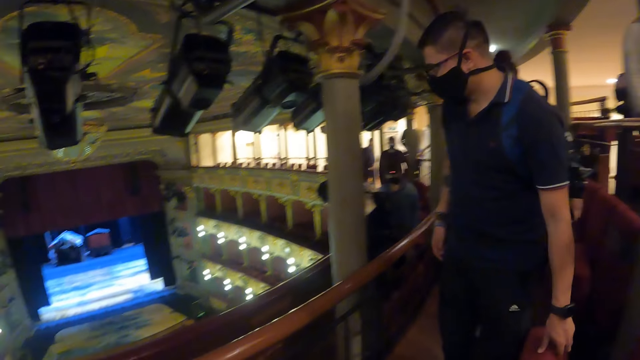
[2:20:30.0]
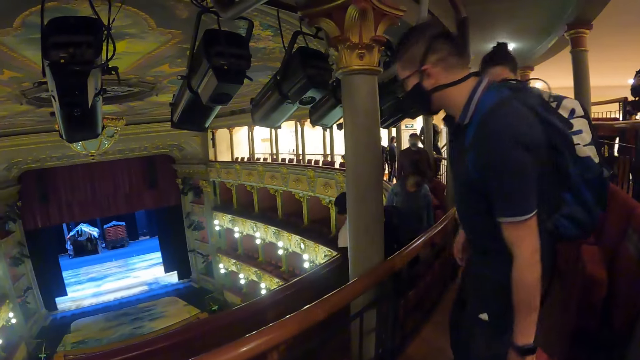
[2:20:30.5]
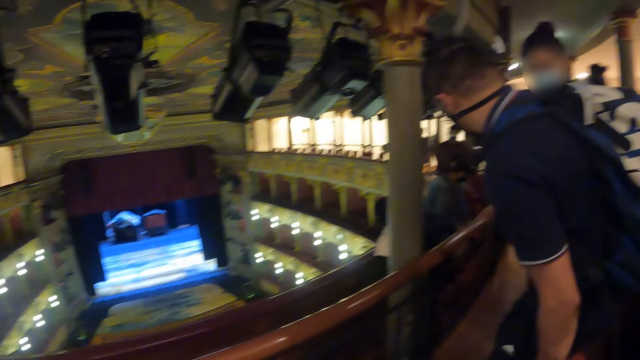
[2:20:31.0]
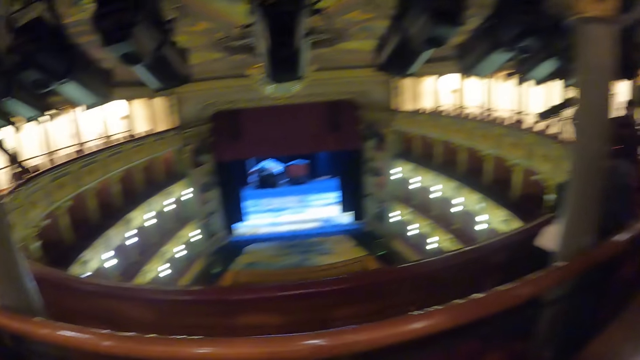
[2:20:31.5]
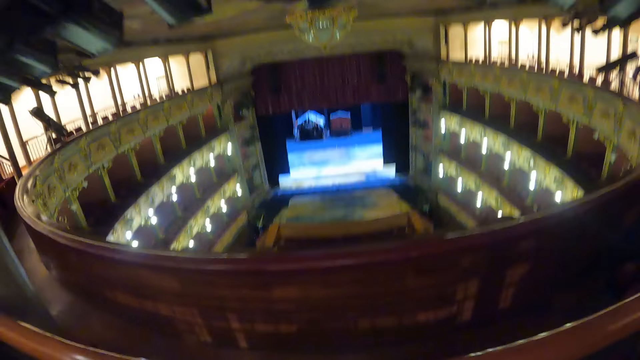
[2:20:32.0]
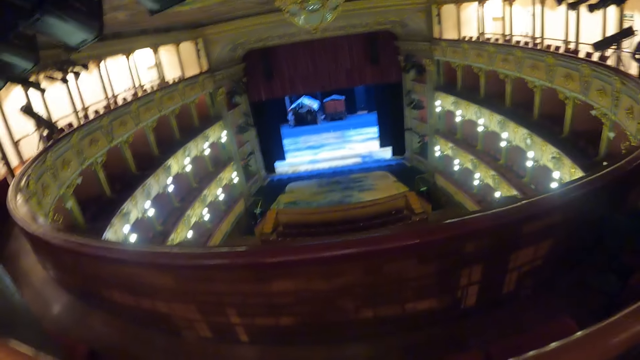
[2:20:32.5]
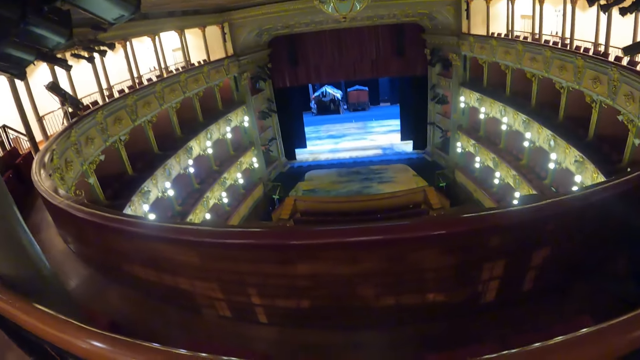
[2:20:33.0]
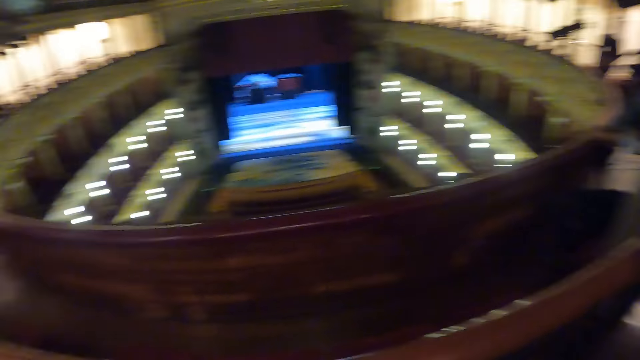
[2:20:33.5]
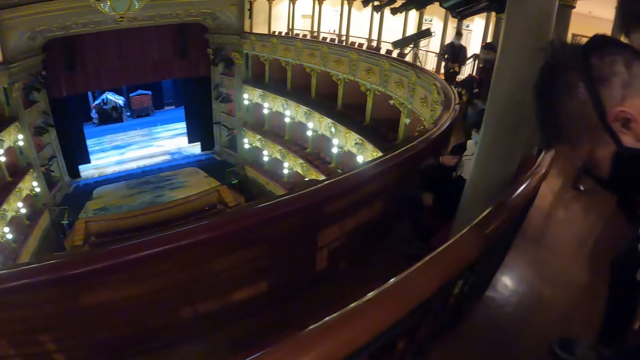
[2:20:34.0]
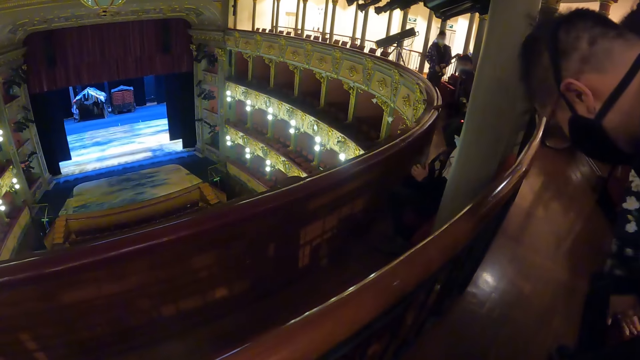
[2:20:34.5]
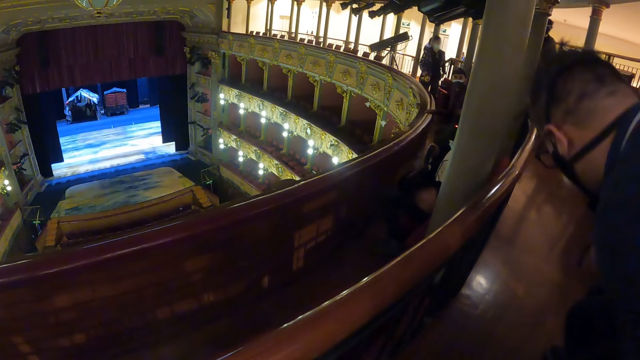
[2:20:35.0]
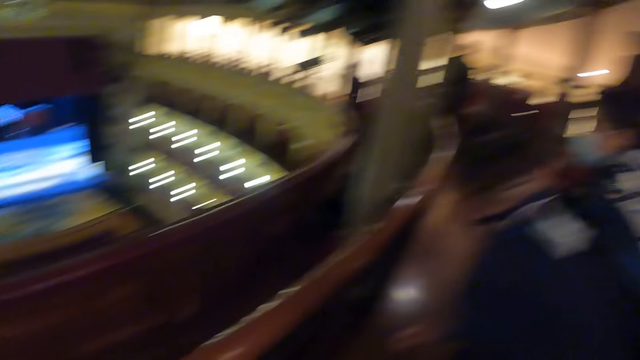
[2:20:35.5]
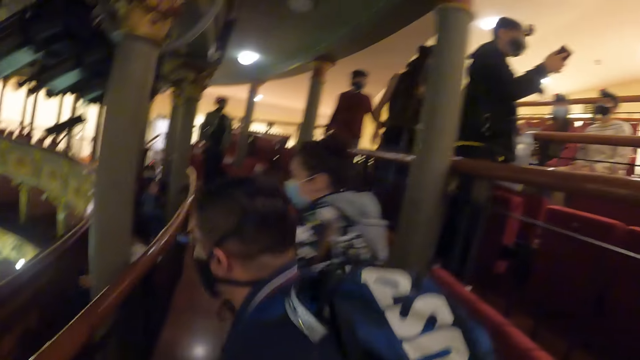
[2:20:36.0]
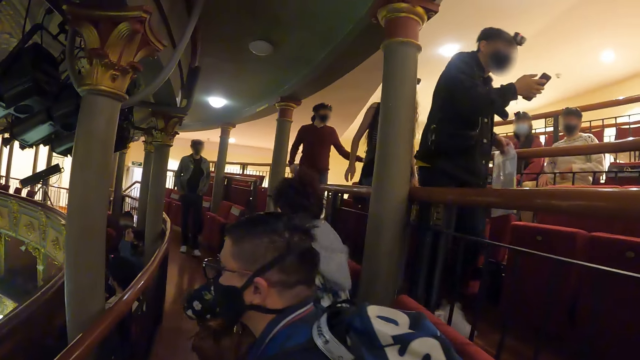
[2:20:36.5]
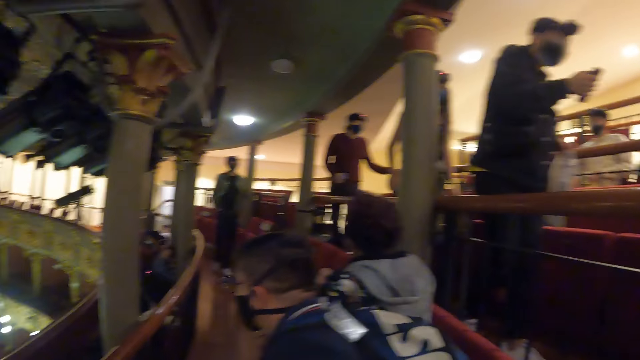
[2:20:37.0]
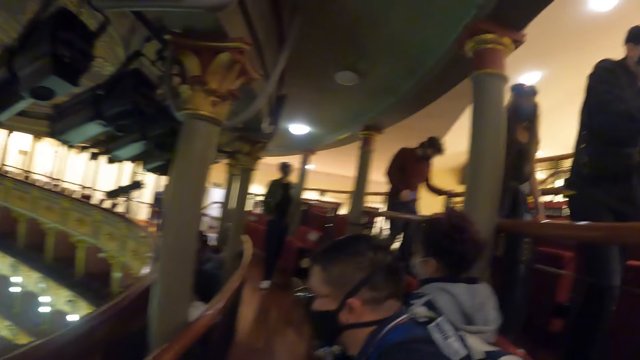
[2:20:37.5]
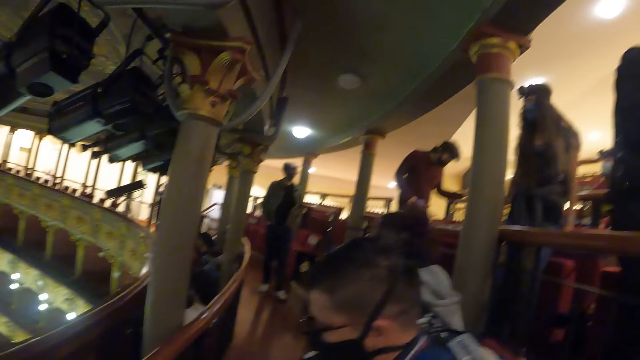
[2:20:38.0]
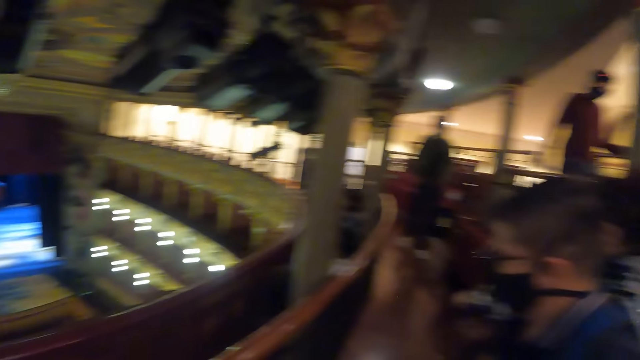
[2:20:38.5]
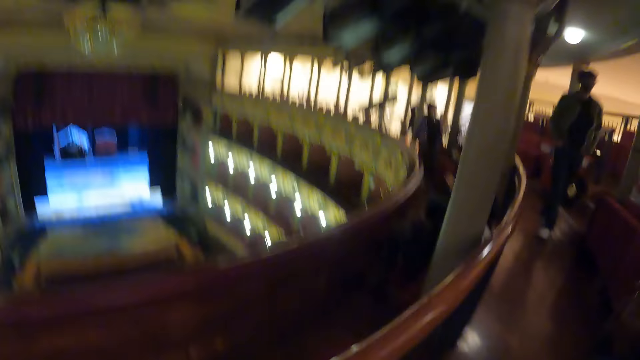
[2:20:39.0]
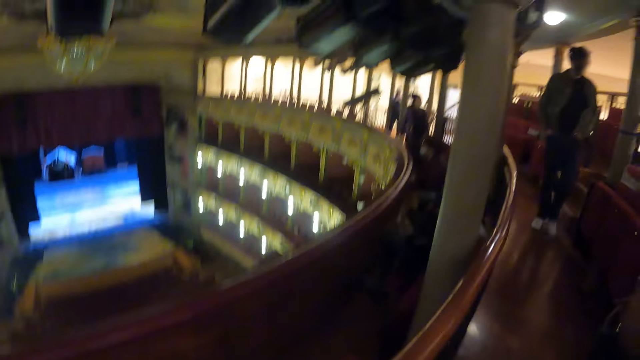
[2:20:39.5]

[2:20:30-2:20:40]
A person opens a seat. The camera wearer looks at a screen in an amphitheater. They look at people in the amphitheater. They turn around the amphitheater. They look around the room.

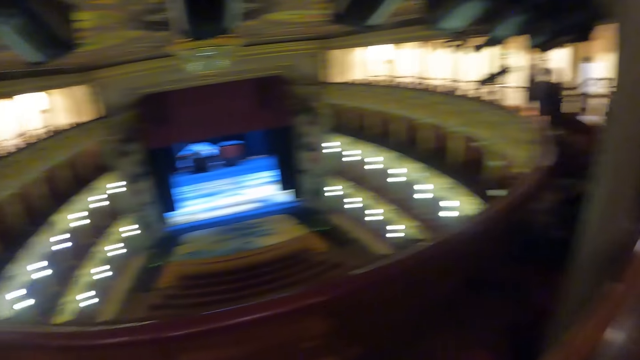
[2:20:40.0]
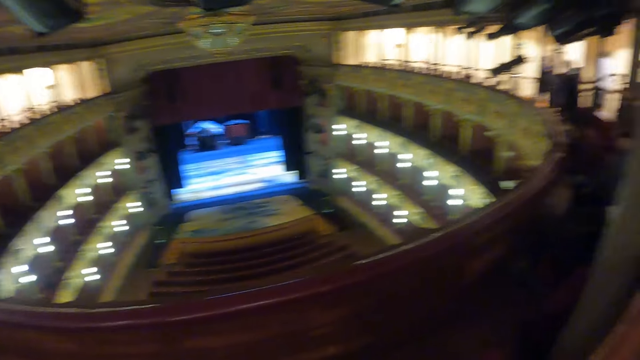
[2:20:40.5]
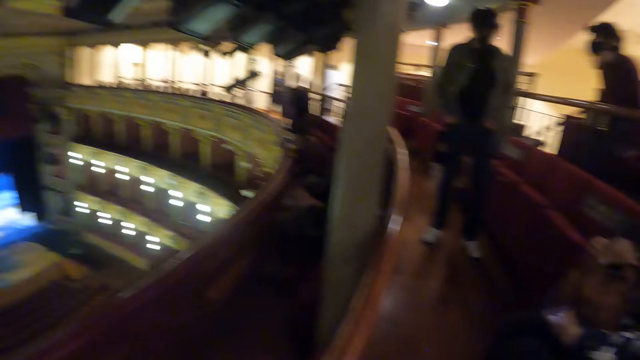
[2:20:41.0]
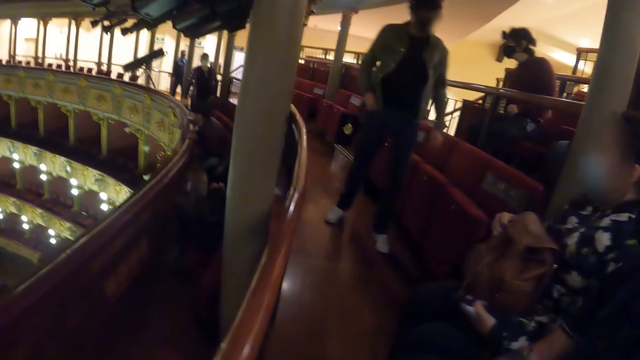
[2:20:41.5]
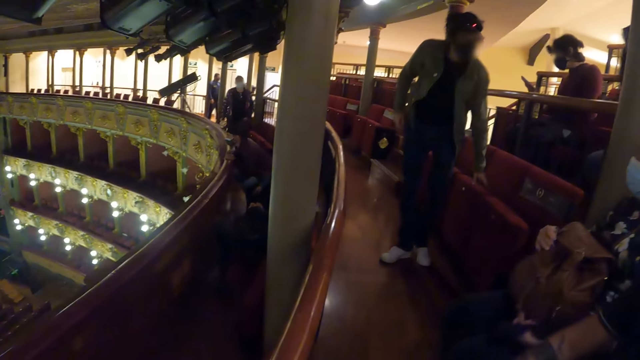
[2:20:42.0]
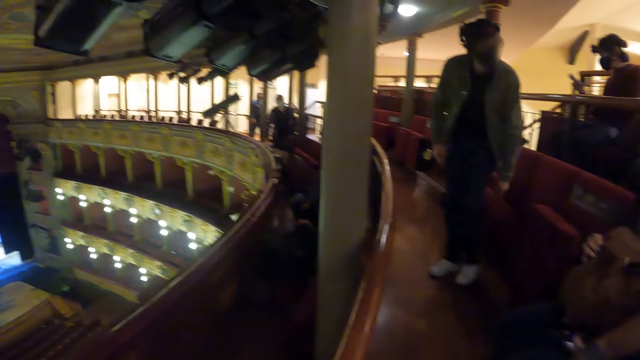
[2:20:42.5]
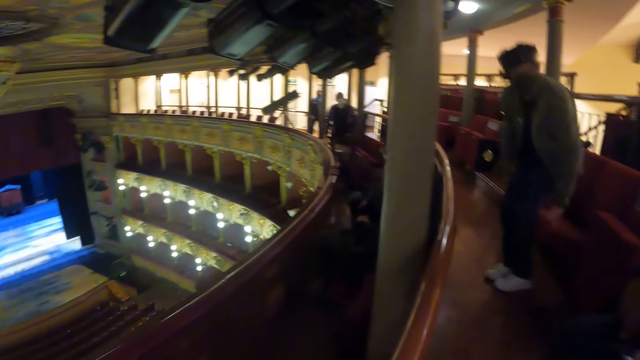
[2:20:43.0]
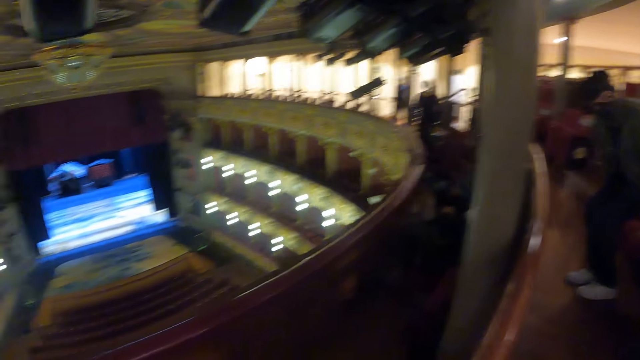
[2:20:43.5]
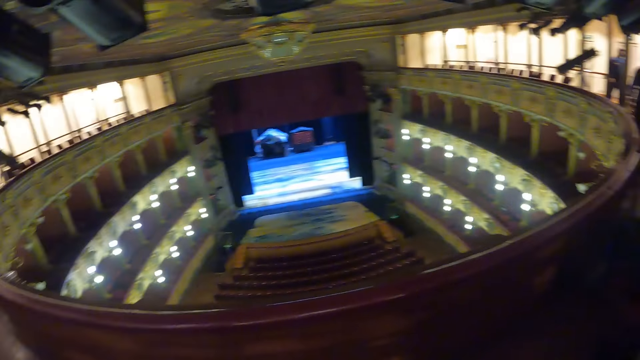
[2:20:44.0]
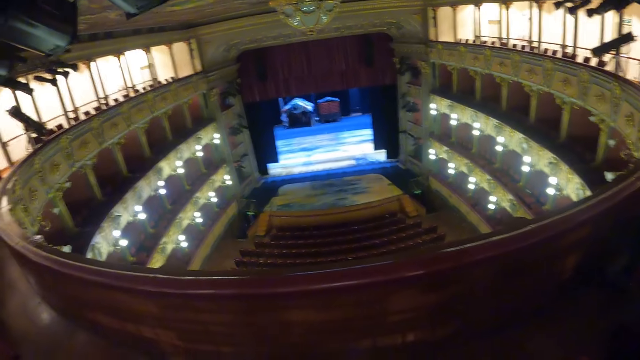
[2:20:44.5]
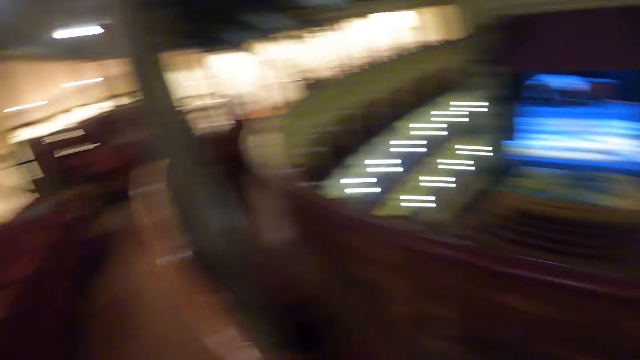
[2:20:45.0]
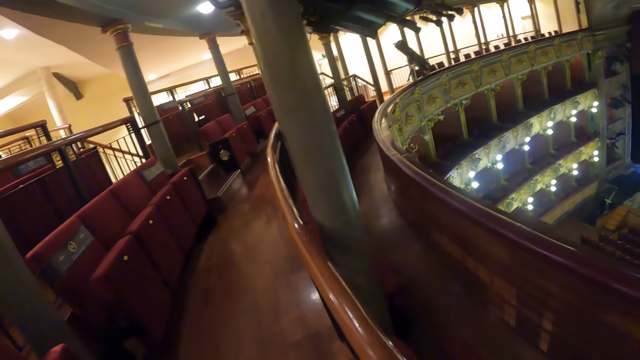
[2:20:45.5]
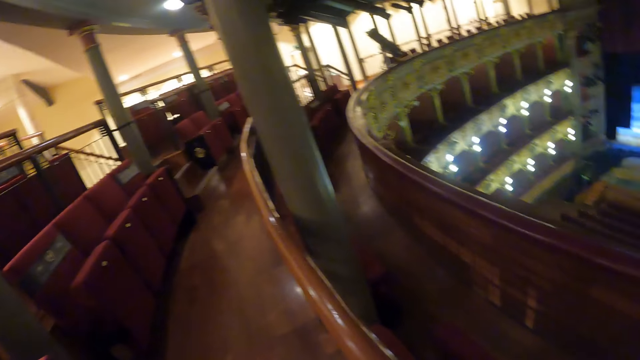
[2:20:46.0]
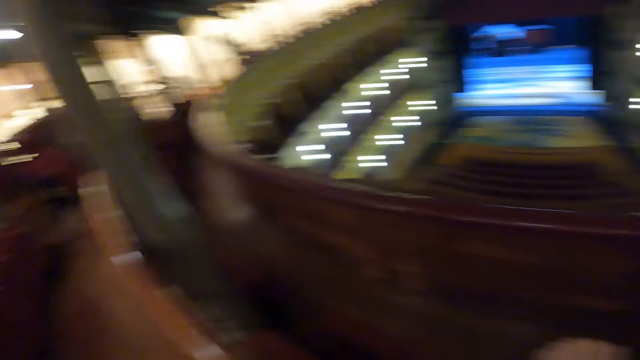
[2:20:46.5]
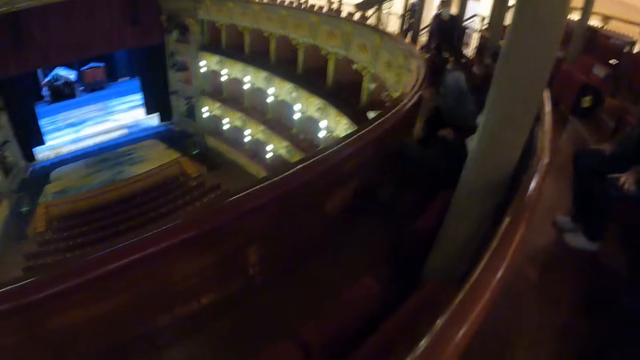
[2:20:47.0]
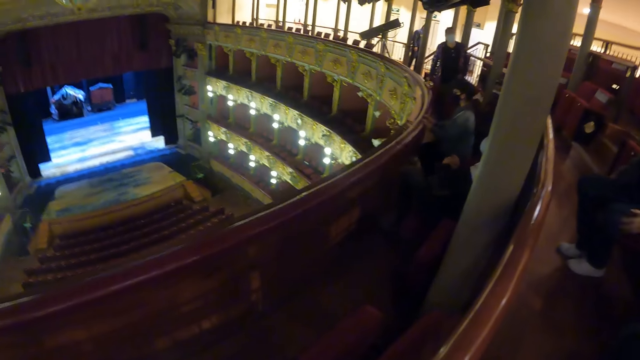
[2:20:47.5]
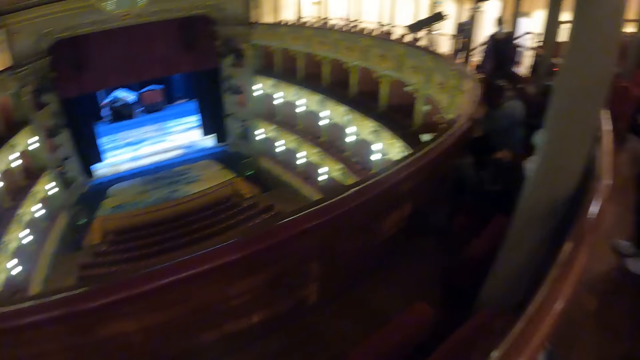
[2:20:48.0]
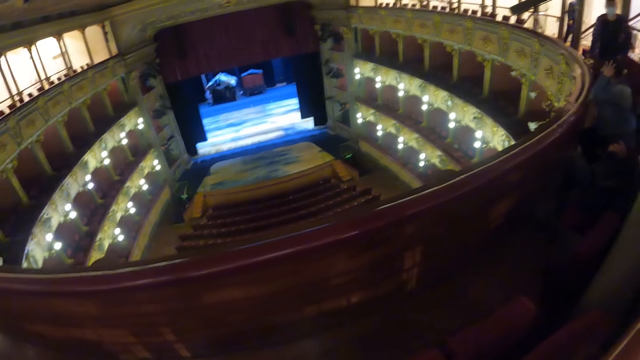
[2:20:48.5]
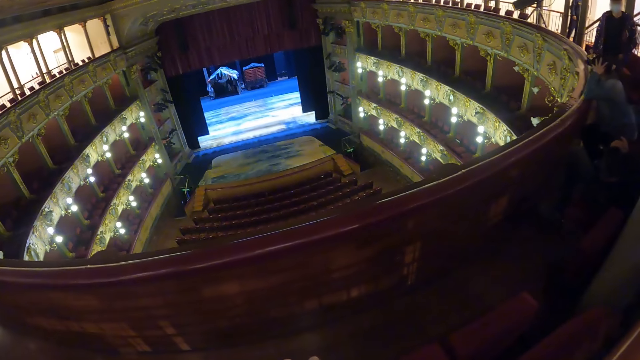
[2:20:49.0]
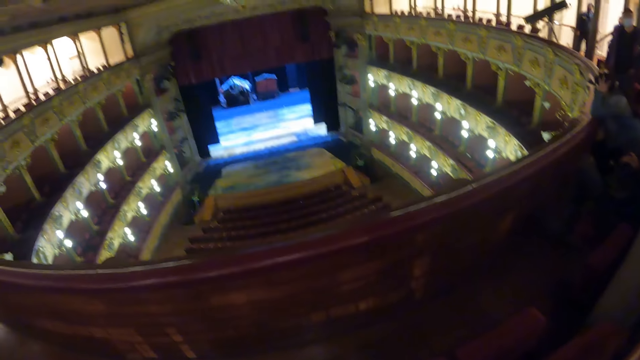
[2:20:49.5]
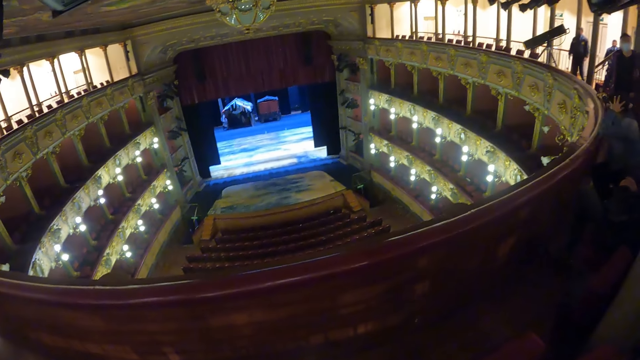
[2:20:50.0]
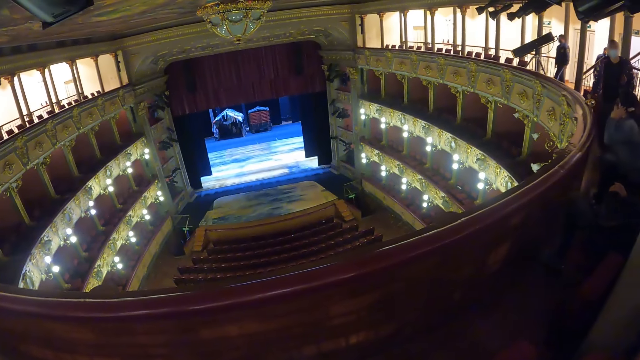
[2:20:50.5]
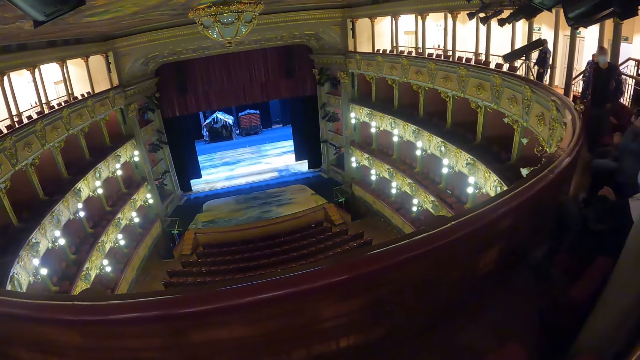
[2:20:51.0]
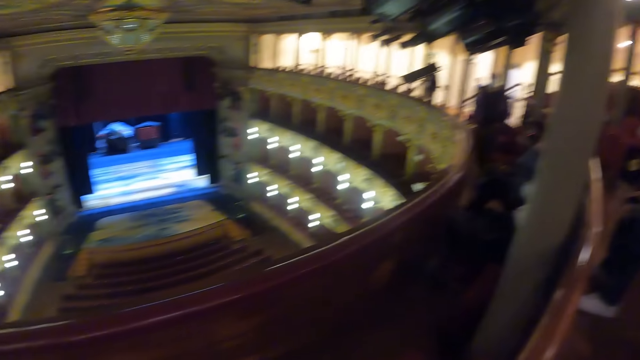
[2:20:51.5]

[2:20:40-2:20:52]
The camera wearer looks at a screen in an amphitheater. They turn around the amphitheater. They look at the screen in the amphitheater. They turn around the amphitheater. They look at the screen in the amphitheater.
